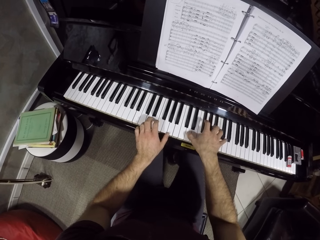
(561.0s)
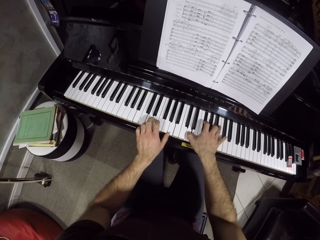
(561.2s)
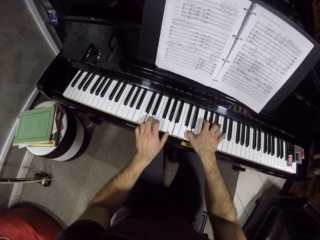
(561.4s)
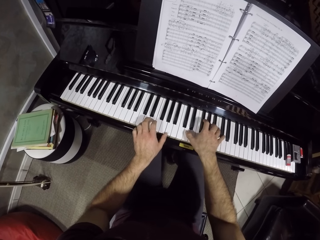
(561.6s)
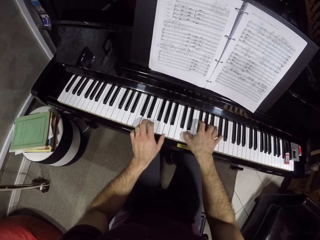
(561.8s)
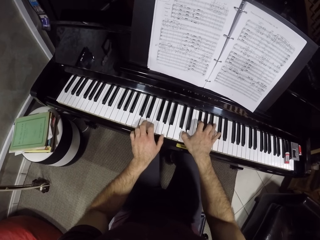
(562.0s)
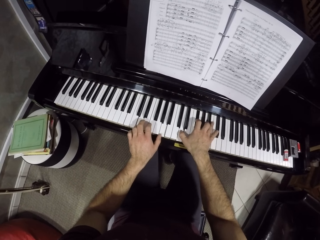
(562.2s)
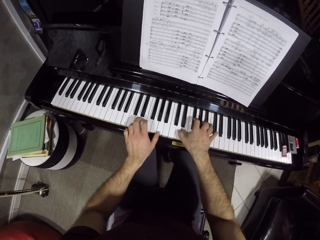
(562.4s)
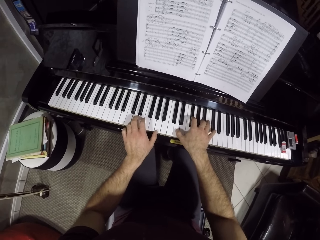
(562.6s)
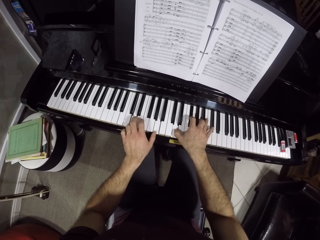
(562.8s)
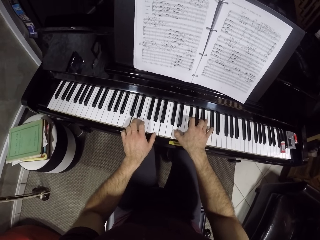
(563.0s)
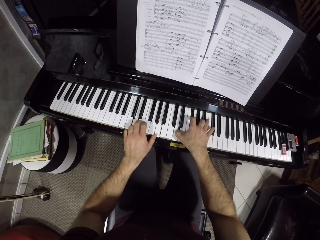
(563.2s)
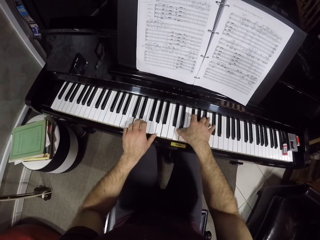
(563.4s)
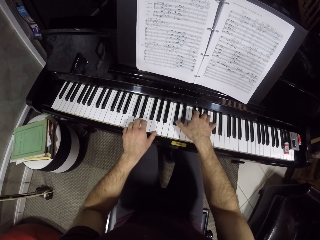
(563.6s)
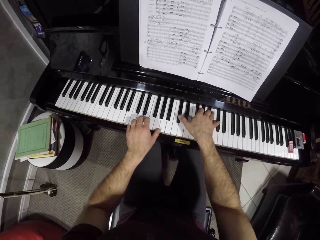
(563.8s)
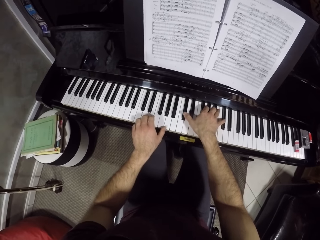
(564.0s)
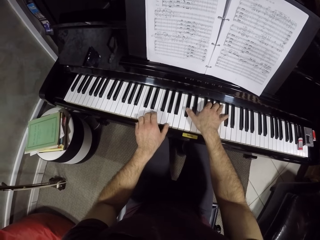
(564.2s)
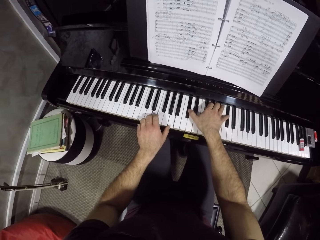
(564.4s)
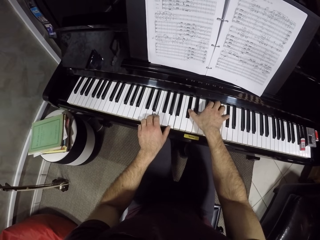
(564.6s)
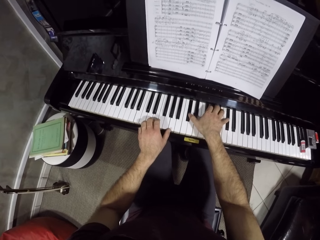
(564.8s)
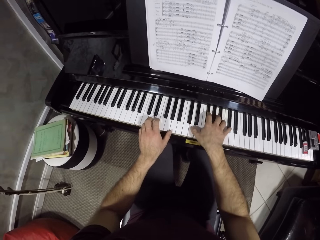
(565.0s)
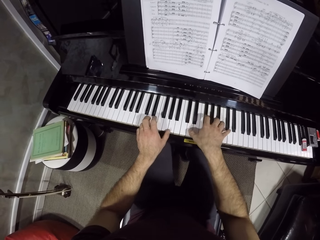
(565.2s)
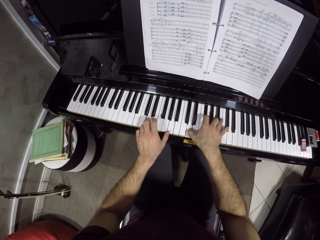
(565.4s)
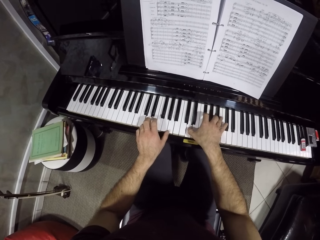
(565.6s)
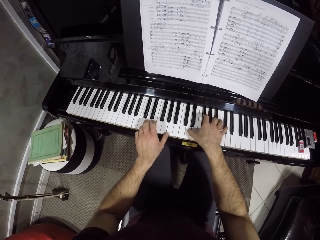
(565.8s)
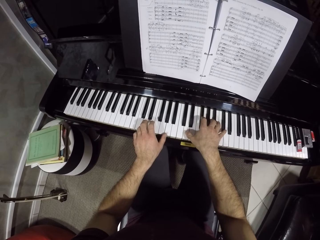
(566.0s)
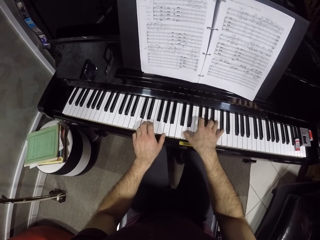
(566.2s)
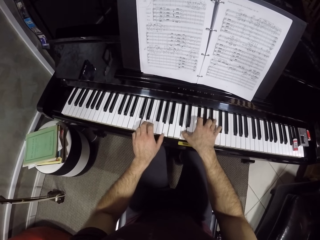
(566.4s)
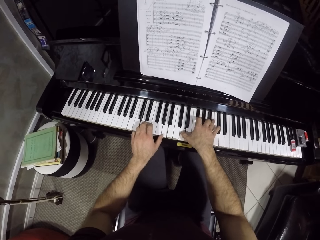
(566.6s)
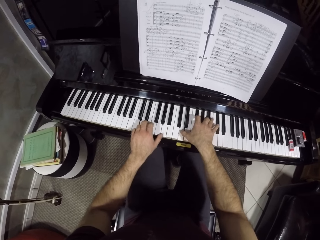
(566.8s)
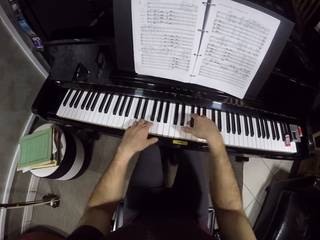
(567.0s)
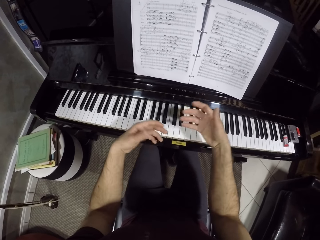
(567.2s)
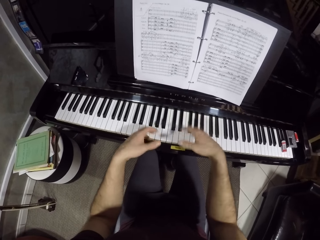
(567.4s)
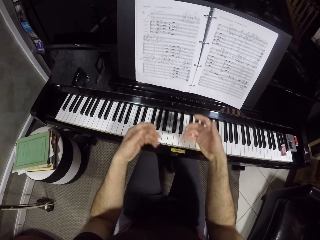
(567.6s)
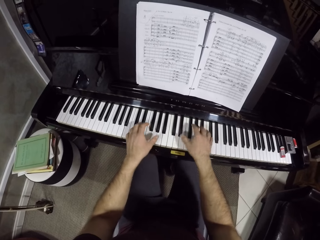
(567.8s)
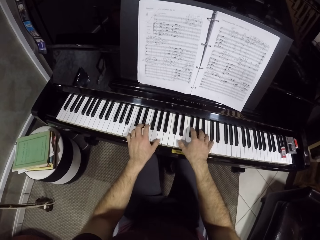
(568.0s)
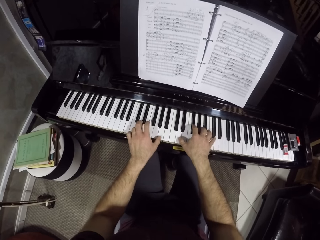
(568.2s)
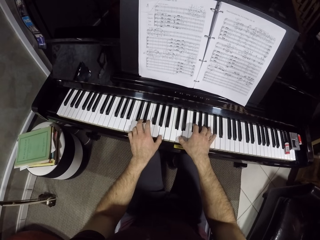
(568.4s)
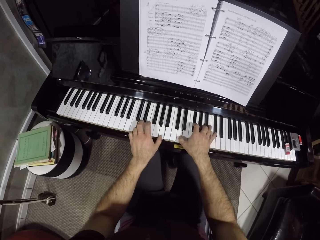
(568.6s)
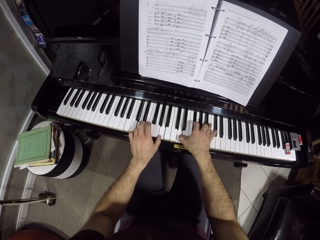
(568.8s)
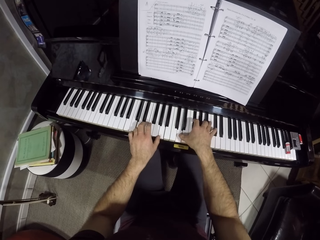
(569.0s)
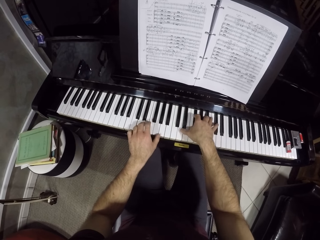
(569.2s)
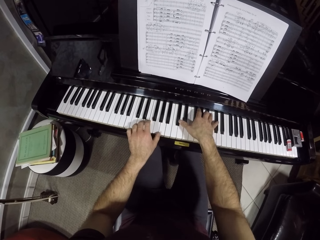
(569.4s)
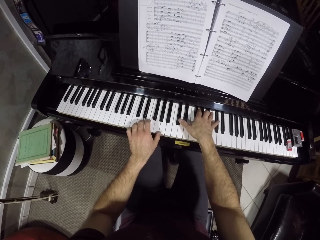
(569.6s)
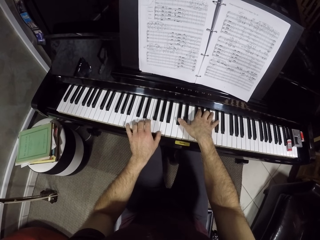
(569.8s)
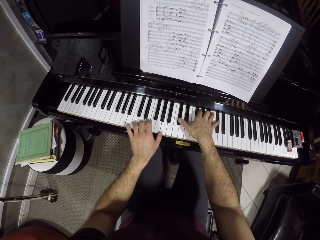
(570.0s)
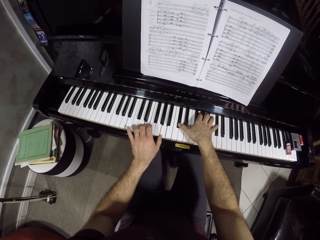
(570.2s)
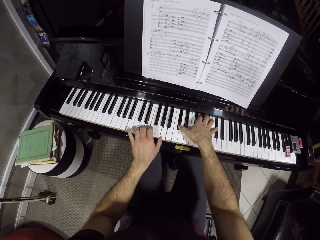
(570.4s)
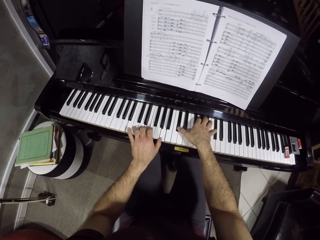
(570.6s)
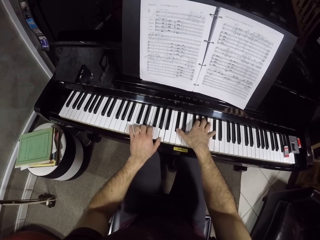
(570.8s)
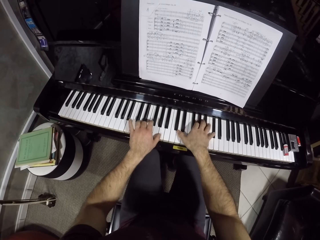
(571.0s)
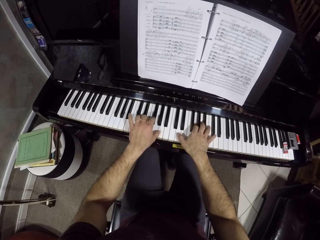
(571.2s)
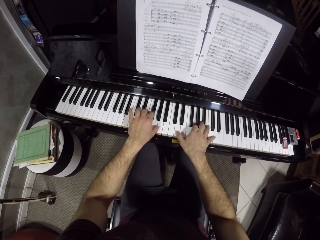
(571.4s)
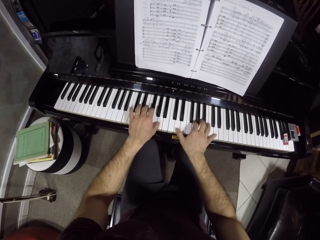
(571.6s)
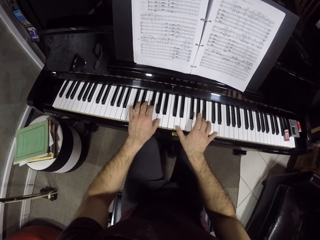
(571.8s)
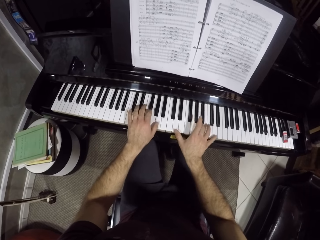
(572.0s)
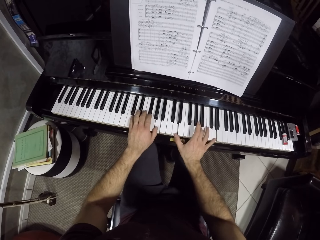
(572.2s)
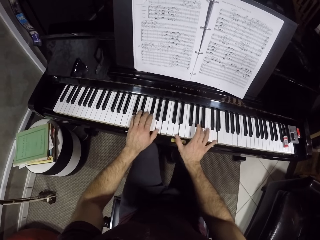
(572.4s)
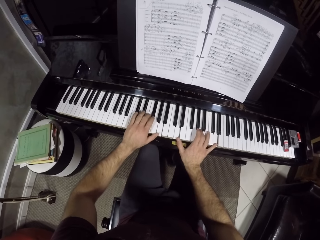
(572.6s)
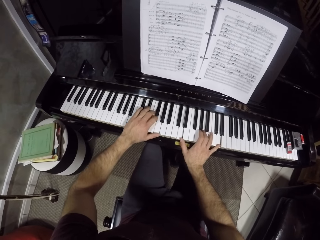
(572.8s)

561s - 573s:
The camera wearer shakes his hands. He plays the piano with his hands.

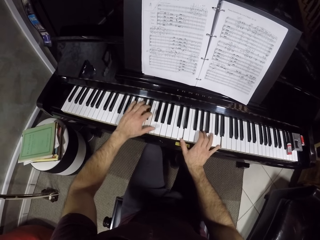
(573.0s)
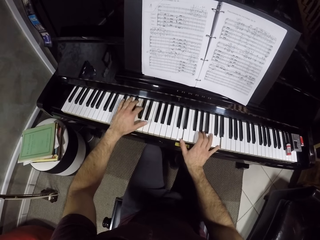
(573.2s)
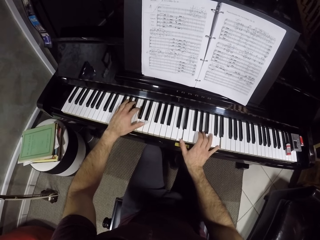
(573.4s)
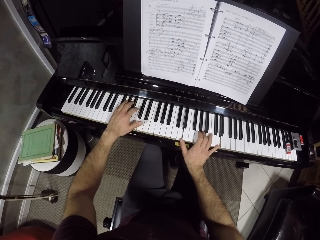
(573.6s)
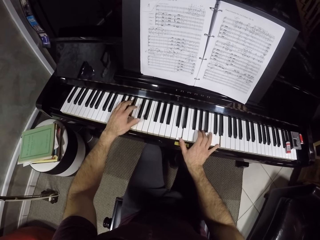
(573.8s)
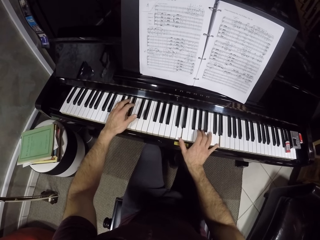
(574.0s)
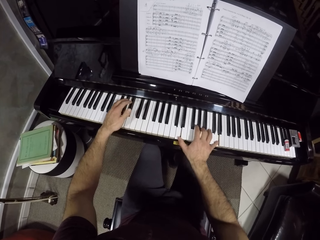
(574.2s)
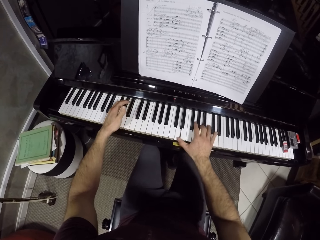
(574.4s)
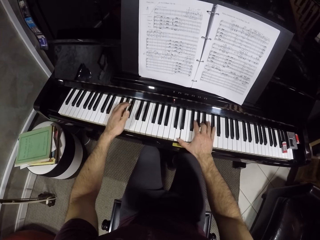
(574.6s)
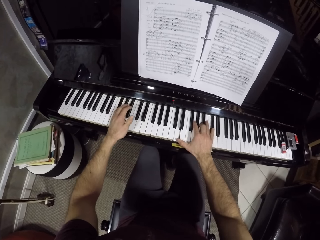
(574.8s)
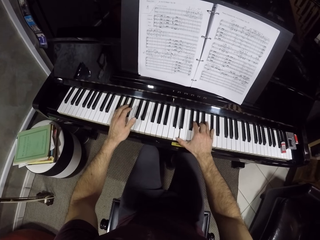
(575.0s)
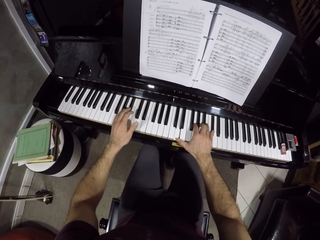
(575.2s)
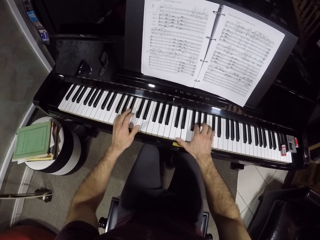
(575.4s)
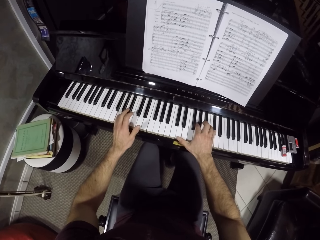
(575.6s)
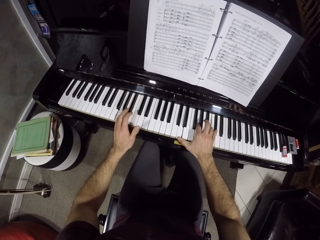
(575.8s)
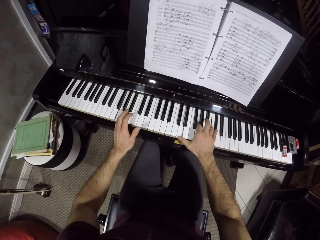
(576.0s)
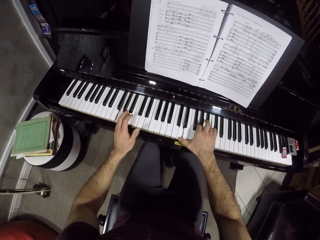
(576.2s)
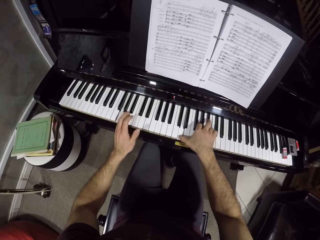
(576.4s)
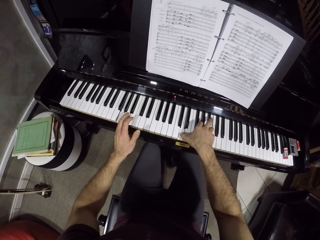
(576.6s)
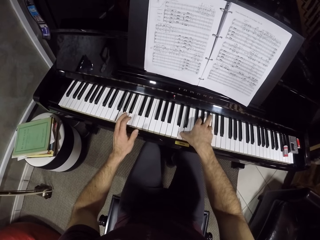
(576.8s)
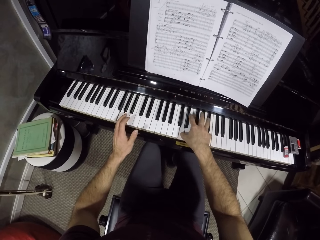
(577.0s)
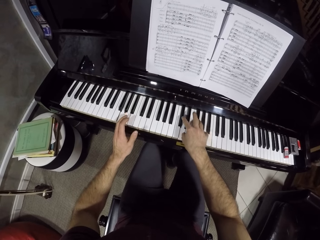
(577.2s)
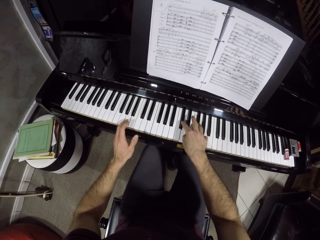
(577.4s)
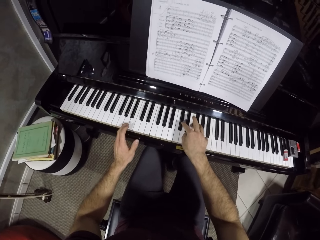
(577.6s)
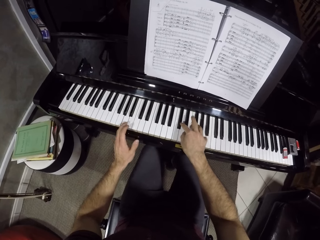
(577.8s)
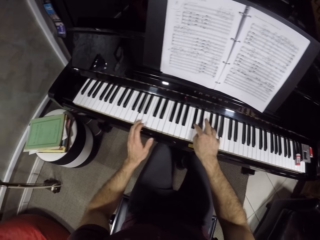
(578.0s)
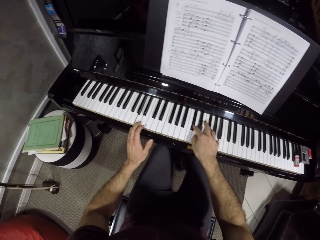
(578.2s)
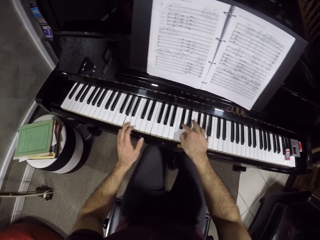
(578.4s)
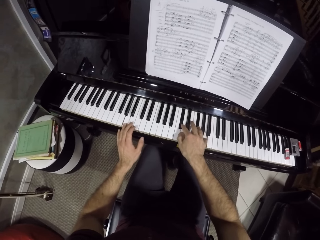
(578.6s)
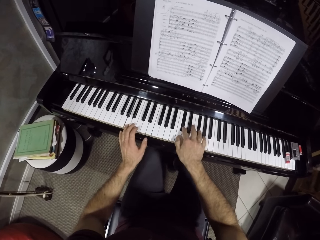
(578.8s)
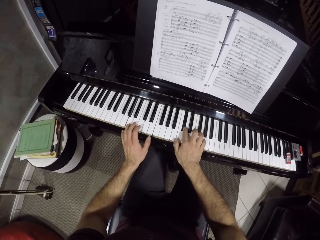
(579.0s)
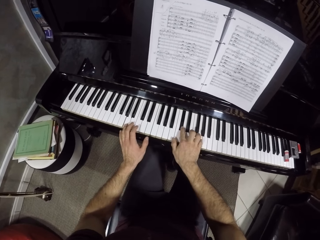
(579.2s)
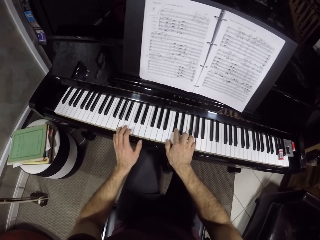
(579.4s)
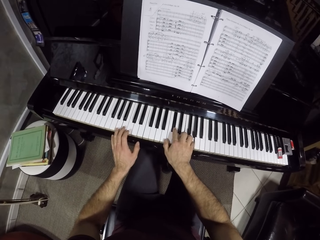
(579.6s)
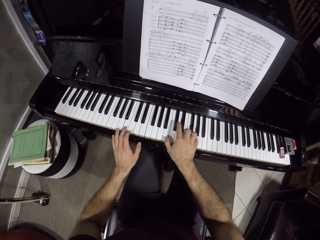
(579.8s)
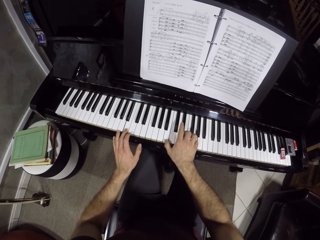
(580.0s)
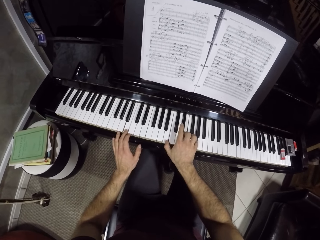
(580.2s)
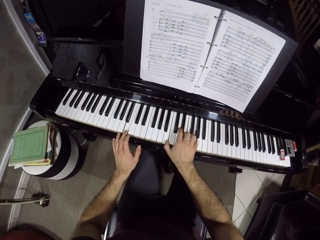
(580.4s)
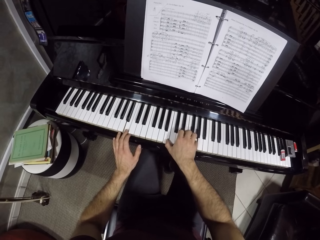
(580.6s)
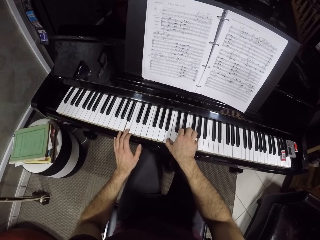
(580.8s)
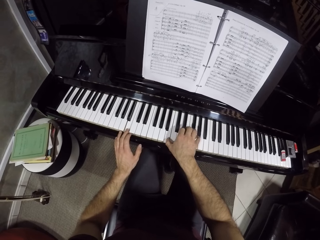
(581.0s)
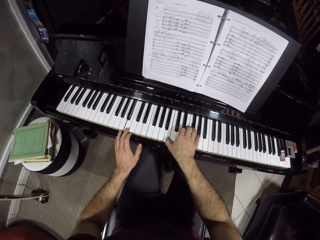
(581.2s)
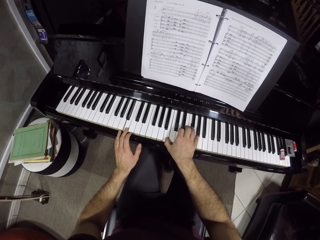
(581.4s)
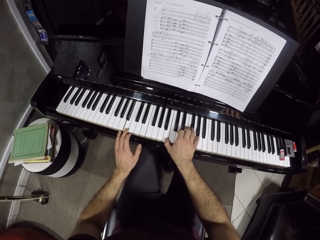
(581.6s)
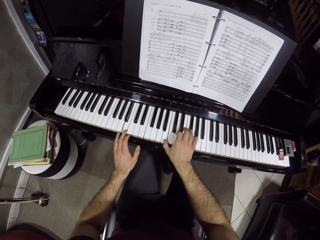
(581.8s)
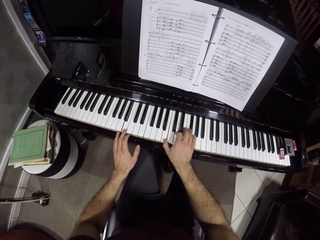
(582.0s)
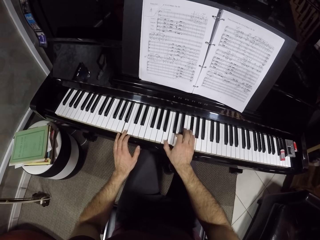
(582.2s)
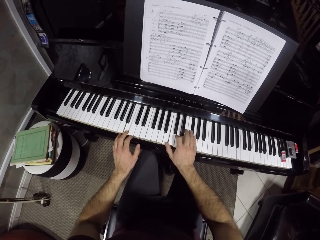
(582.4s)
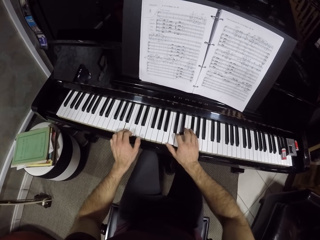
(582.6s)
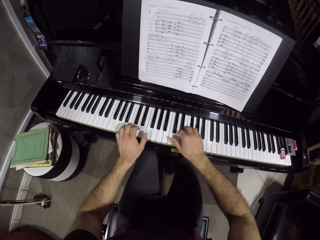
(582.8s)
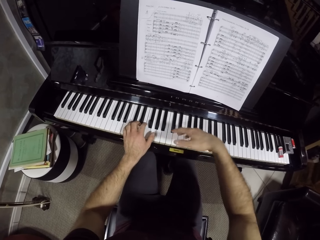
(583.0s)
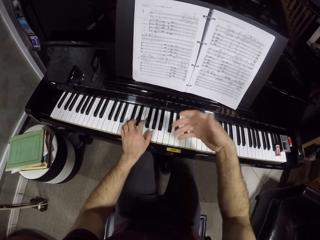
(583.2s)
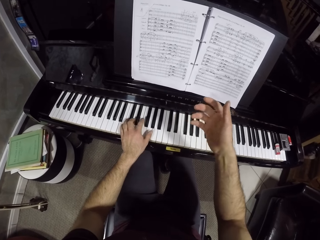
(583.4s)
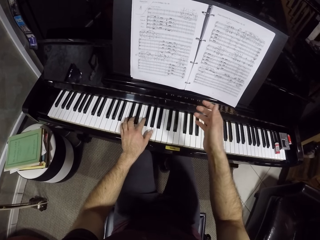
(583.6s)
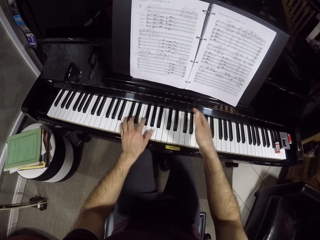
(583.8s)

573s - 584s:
The camera wearer moves his right hand.
